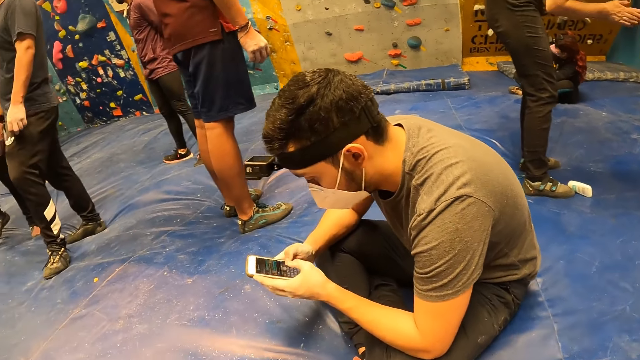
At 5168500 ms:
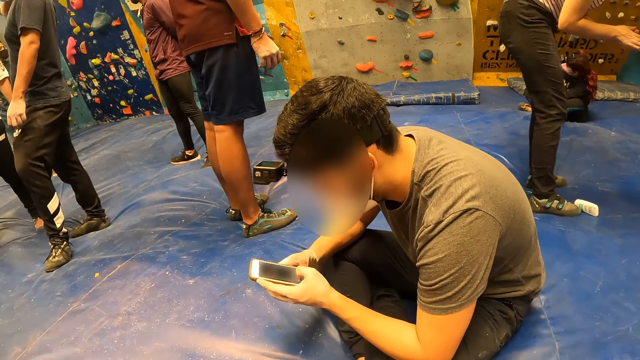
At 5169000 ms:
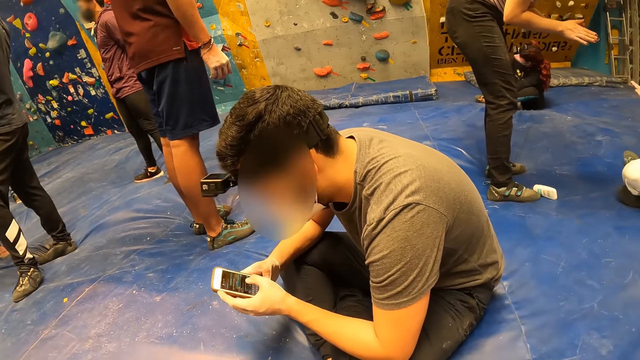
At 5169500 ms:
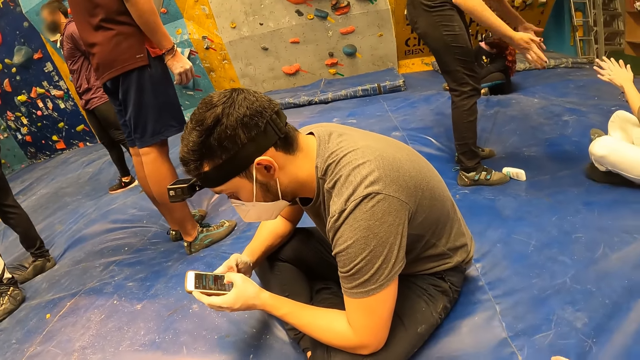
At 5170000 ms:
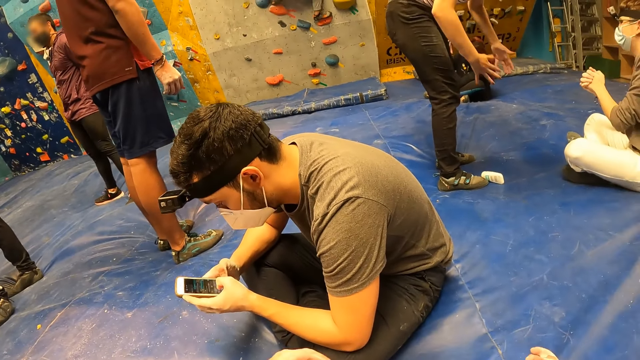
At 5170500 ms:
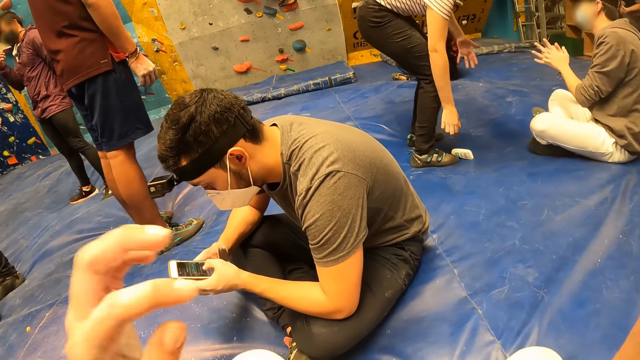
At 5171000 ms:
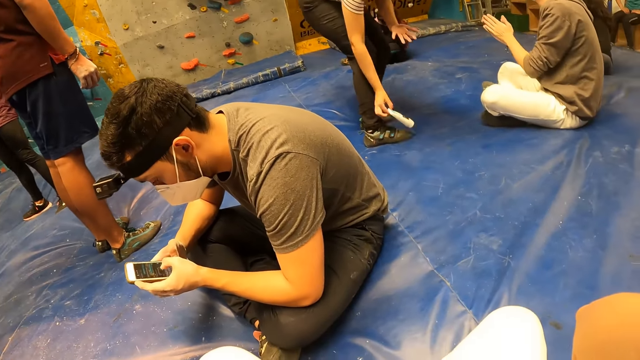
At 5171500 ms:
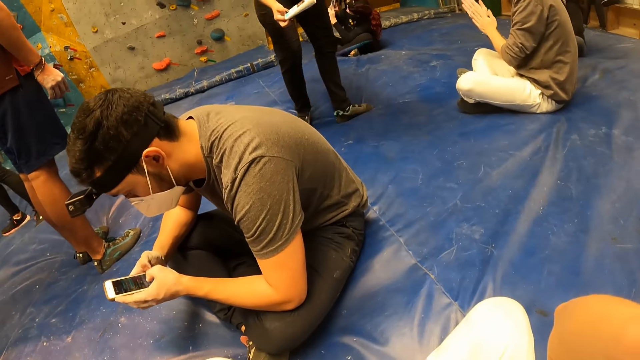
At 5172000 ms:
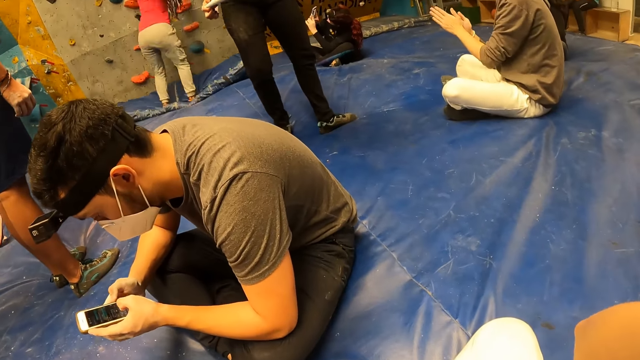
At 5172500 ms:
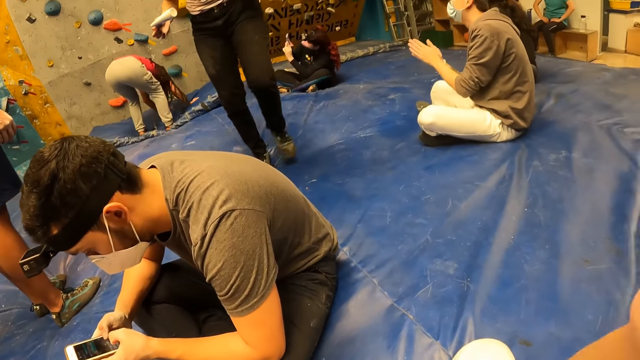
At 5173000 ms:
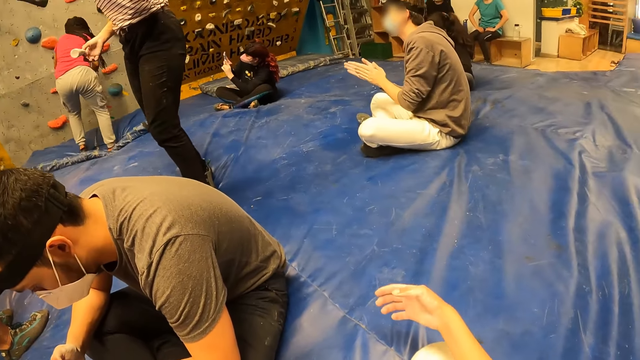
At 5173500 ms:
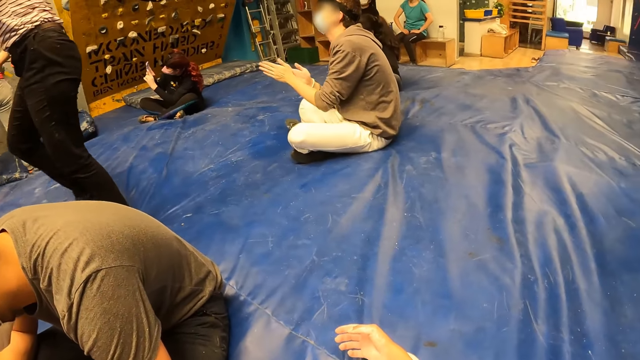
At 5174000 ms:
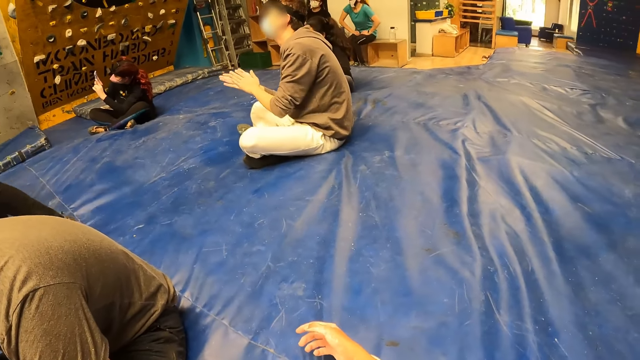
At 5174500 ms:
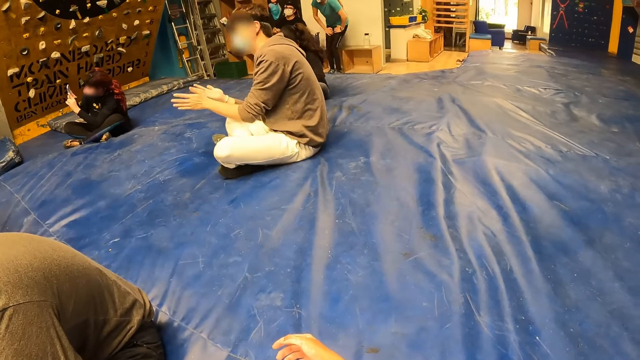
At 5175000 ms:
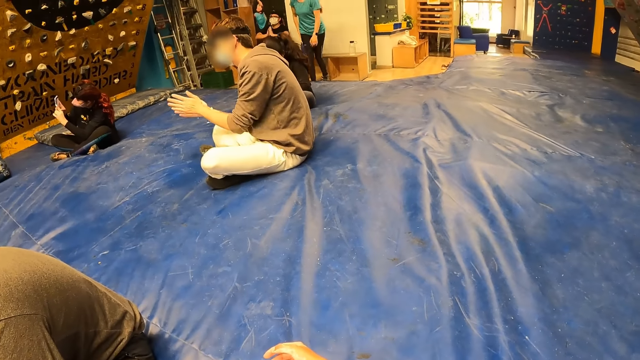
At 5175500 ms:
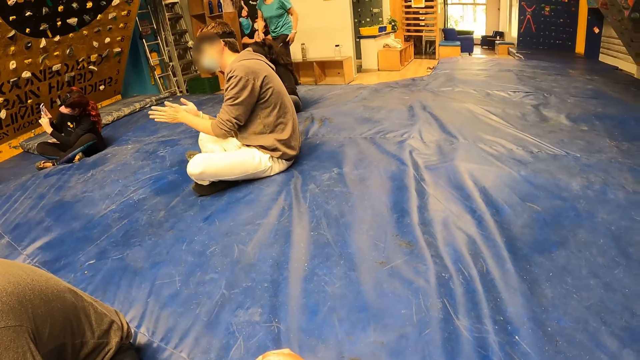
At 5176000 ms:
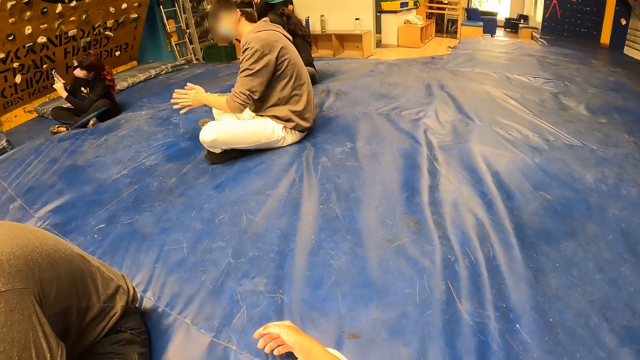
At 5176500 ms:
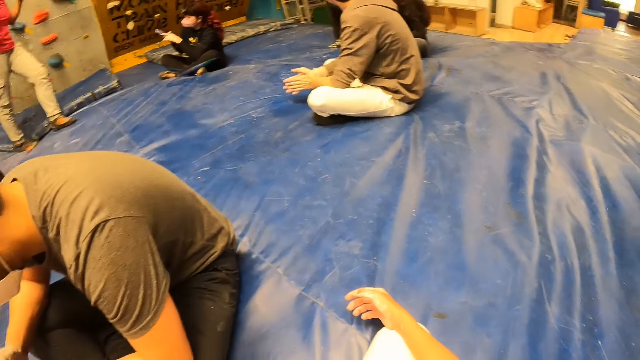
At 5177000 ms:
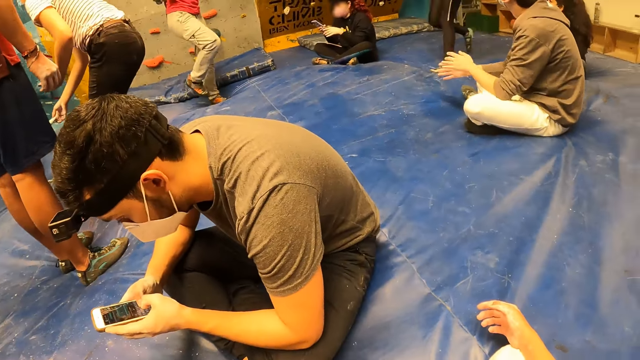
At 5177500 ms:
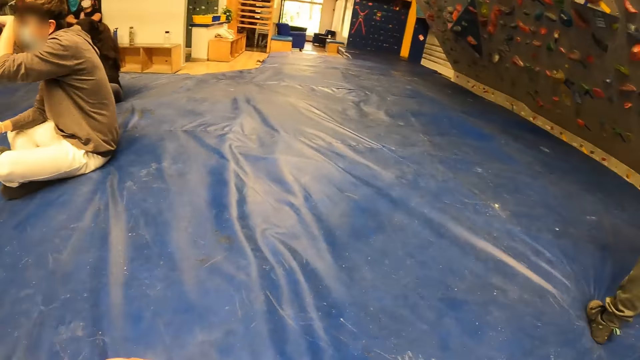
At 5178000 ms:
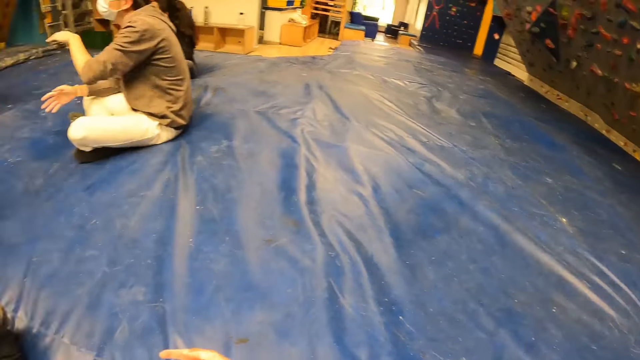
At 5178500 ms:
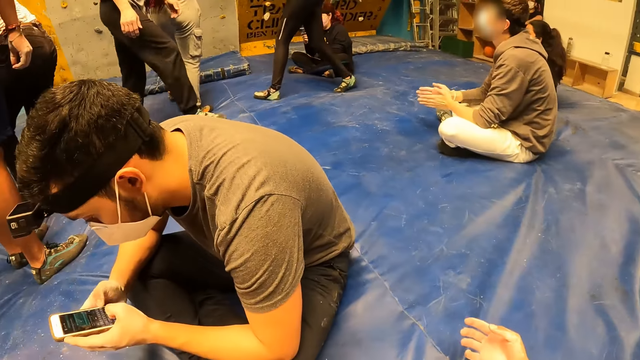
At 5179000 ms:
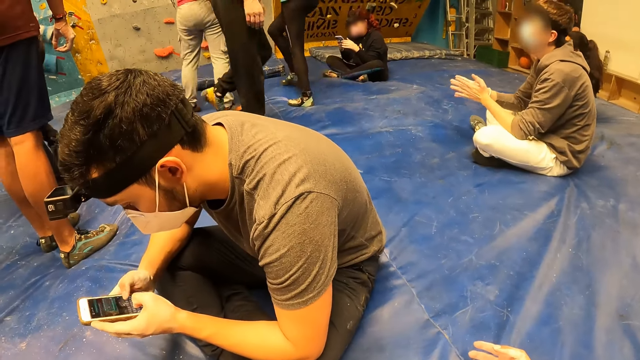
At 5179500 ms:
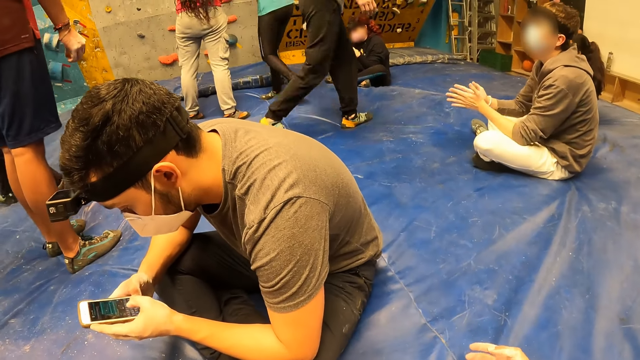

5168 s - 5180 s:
The camera wearer adjusts the camera. She lowers her hand down. She looks around the room.

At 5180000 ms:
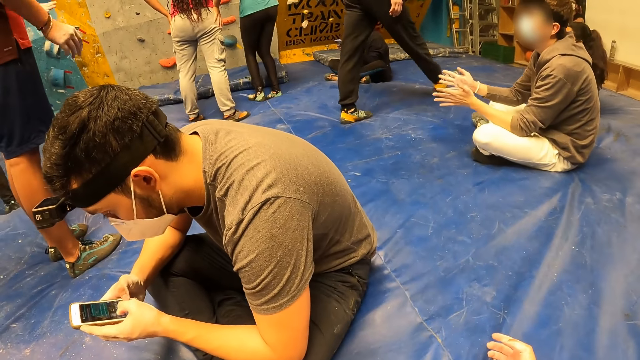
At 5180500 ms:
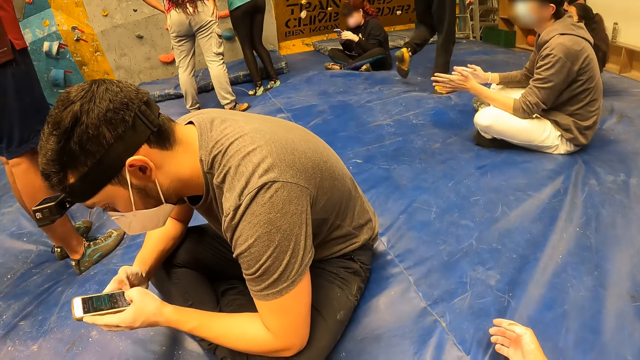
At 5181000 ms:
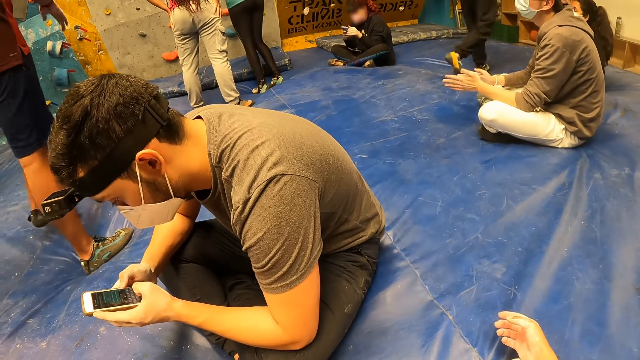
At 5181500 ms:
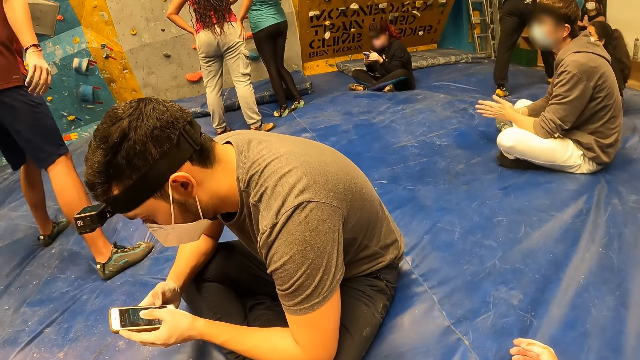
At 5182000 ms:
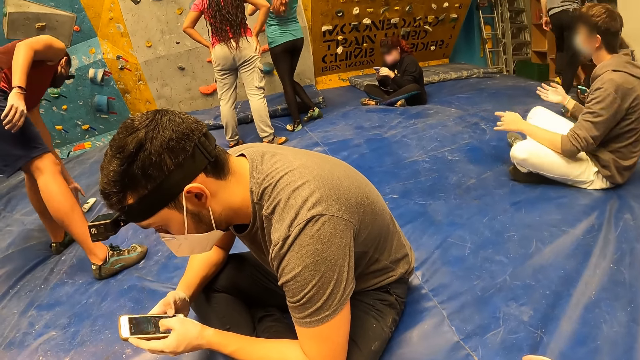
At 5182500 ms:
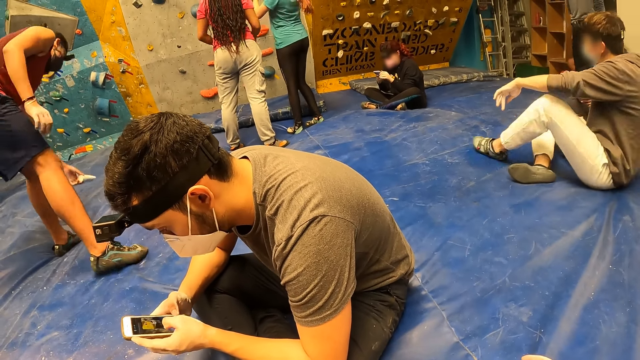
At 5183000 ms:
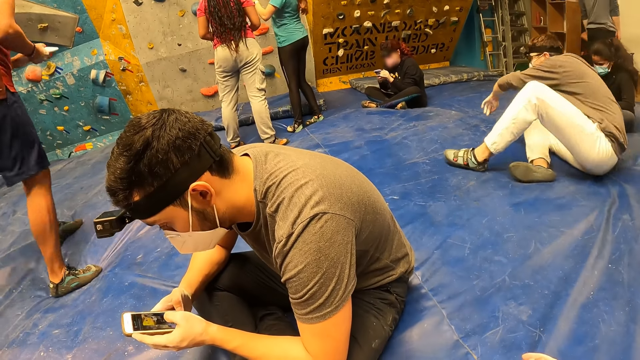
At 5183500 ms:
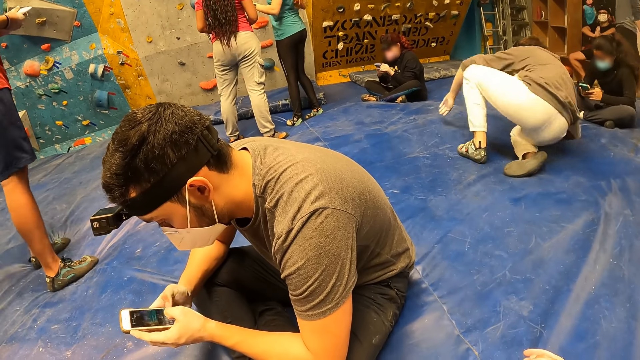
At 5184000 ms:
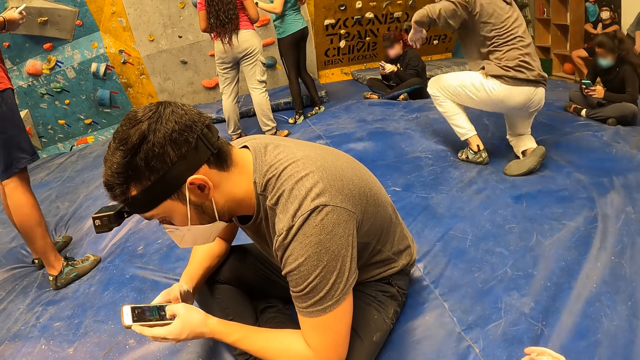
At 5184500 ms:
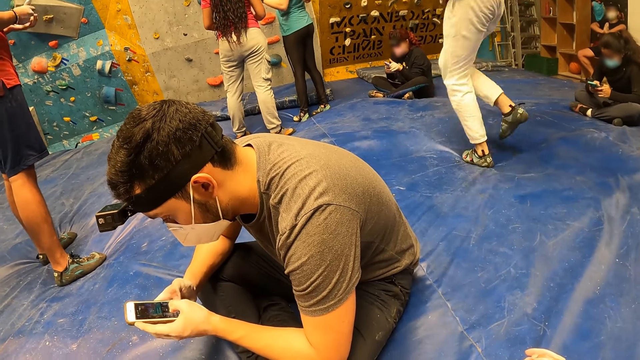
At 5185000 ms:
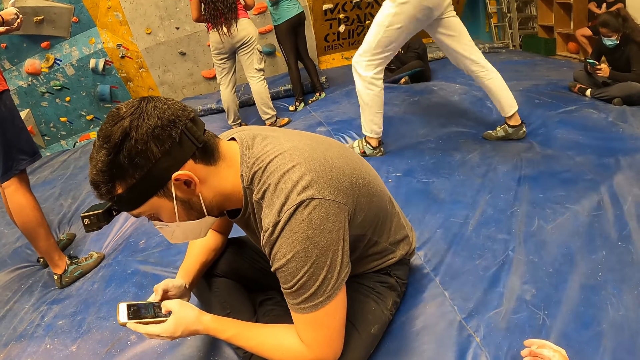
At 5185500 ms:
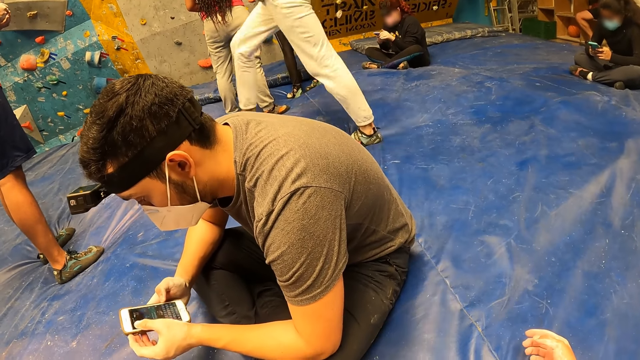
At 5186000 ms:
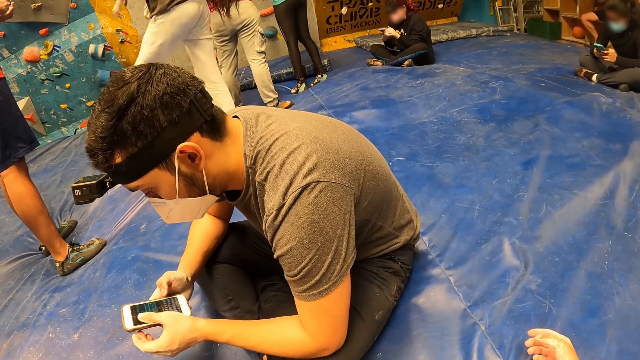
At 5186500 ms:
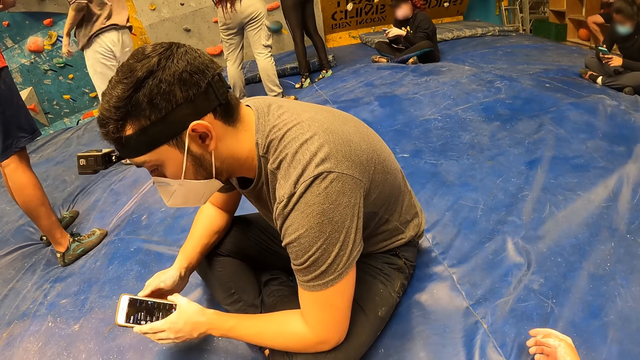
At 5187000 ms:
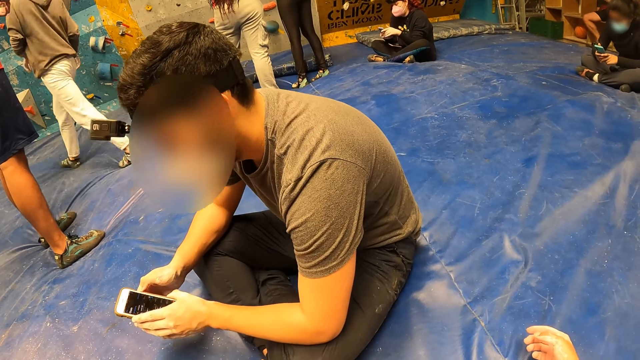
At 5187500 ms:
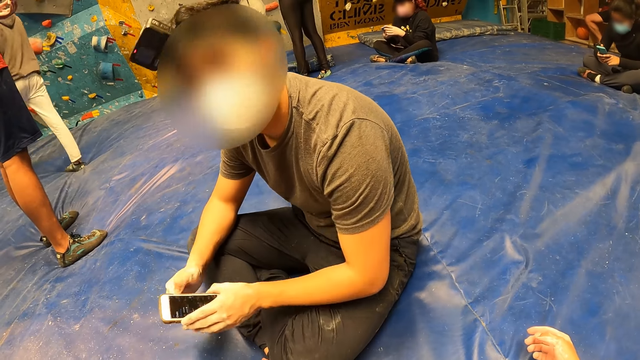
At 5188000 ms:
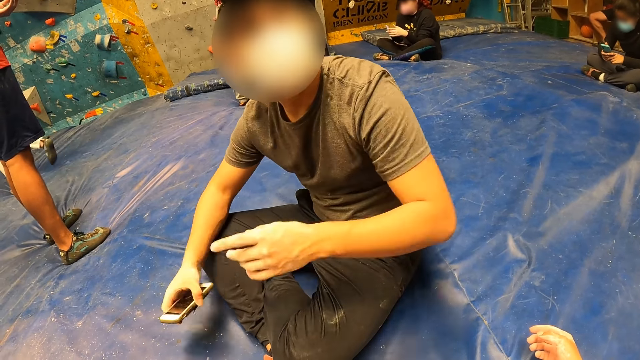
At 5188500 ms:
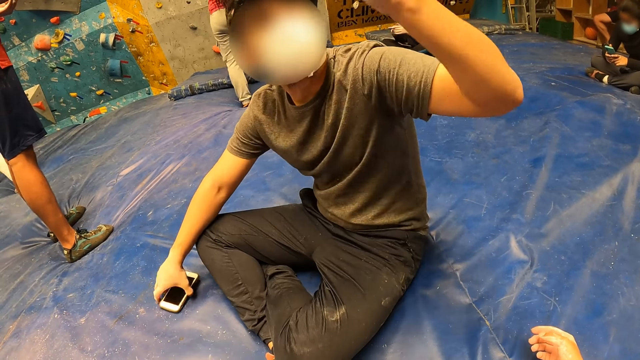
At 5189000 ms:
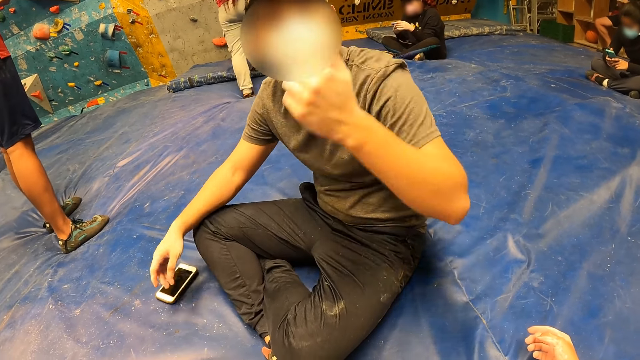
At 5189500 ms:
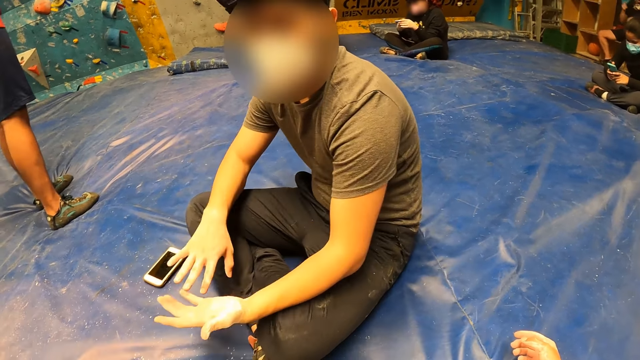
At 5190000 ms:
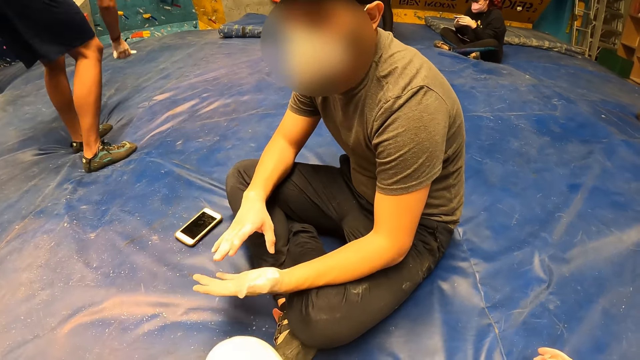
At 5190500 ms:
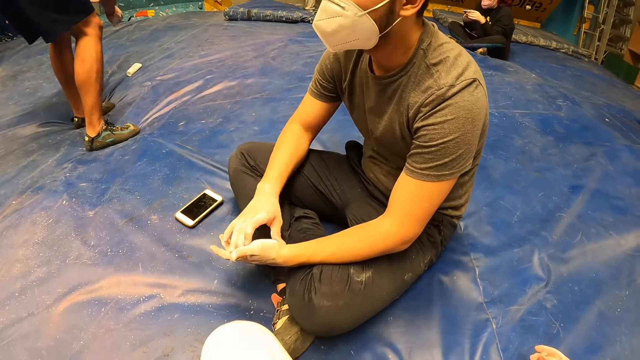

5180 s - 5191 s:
A man operates the phone. Another man picks up the bottle on the mat. A third man stands up and walks around the room. The second man puts the lotion in his hand. The first man moves his hand. The first man drops his phone on the floor with his right hand. The camera wearer interacts with the first man. The second man drops the bottle on the mat.
